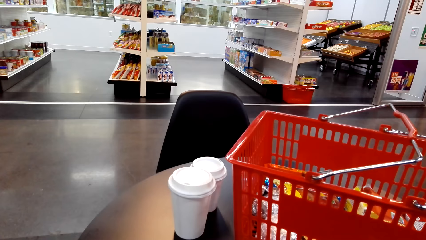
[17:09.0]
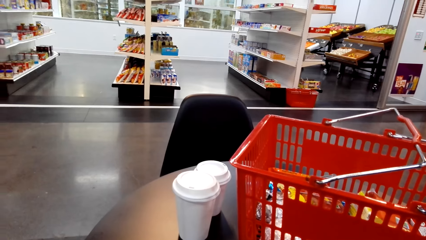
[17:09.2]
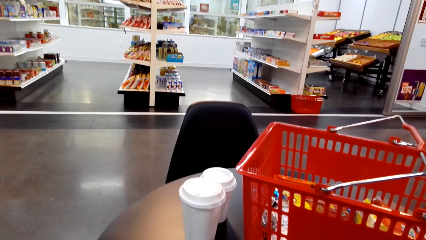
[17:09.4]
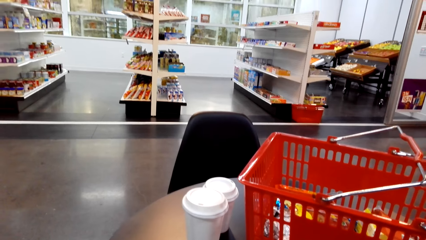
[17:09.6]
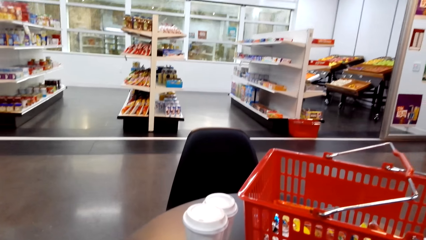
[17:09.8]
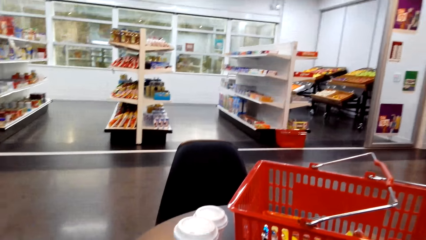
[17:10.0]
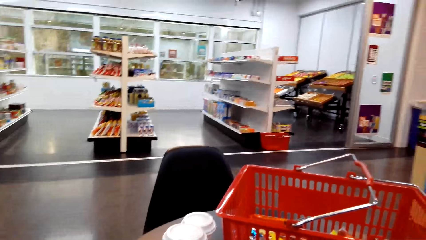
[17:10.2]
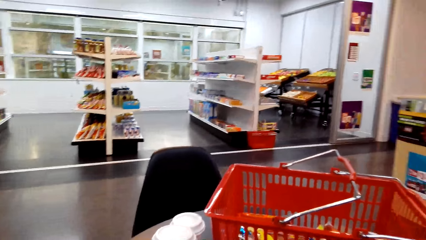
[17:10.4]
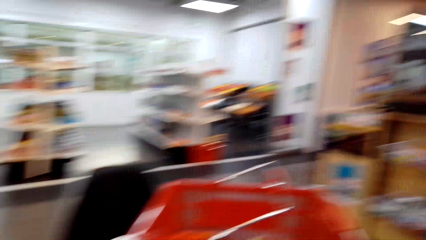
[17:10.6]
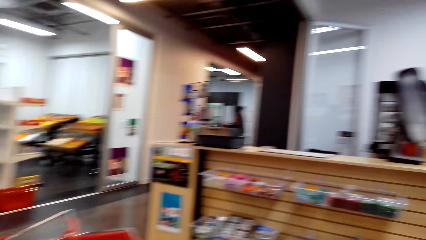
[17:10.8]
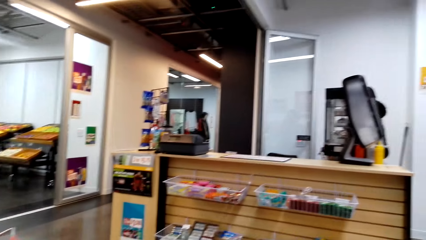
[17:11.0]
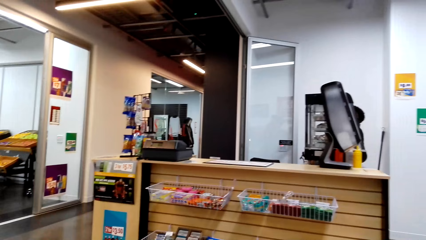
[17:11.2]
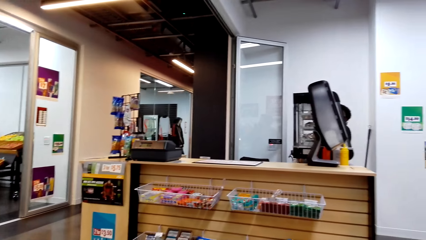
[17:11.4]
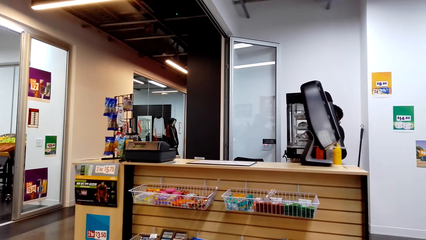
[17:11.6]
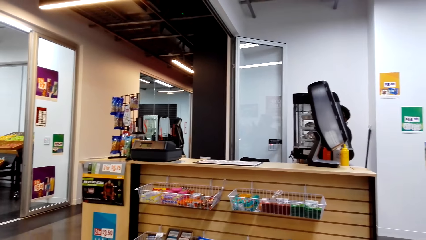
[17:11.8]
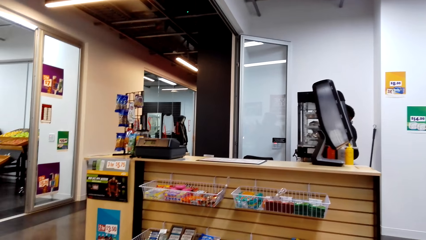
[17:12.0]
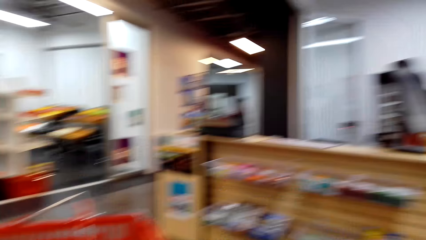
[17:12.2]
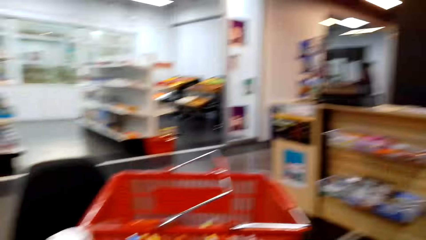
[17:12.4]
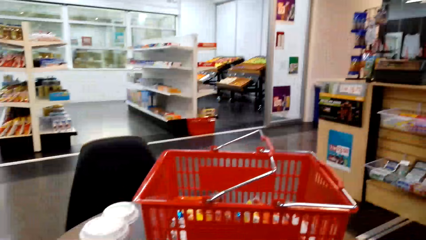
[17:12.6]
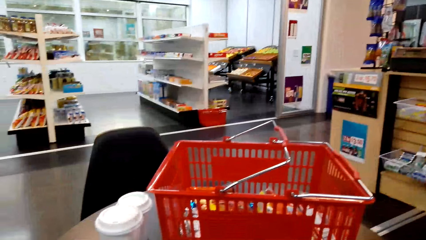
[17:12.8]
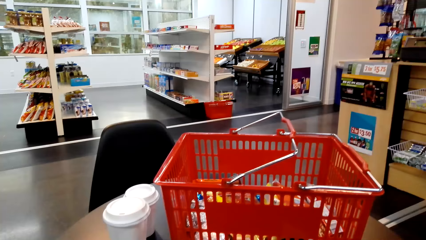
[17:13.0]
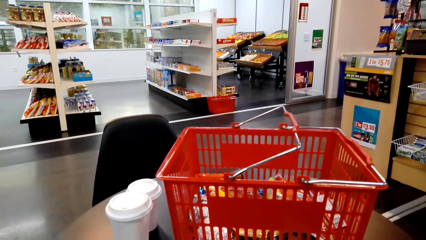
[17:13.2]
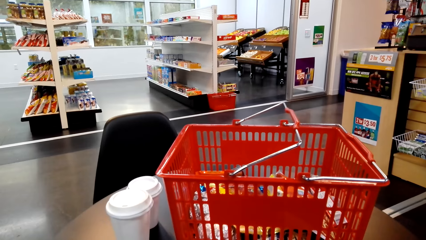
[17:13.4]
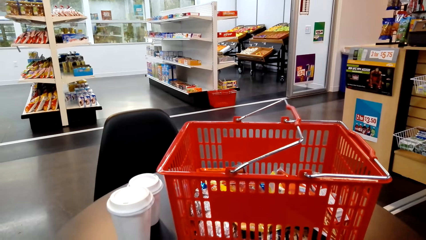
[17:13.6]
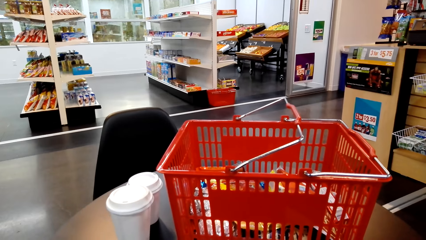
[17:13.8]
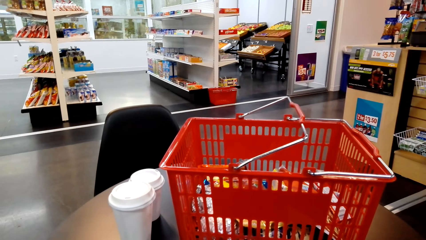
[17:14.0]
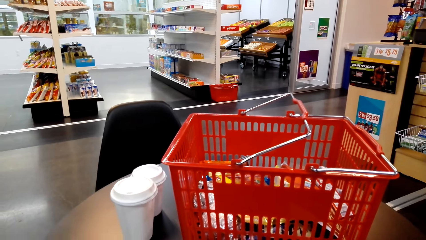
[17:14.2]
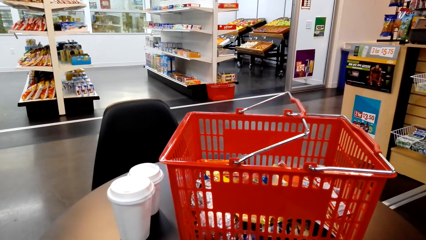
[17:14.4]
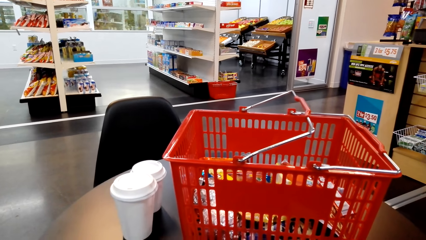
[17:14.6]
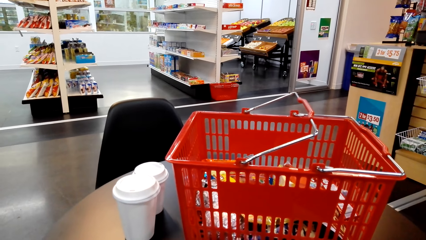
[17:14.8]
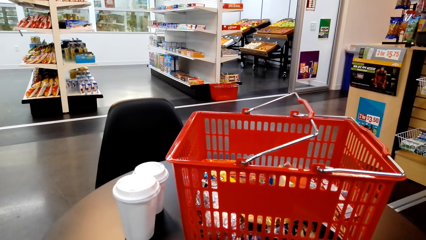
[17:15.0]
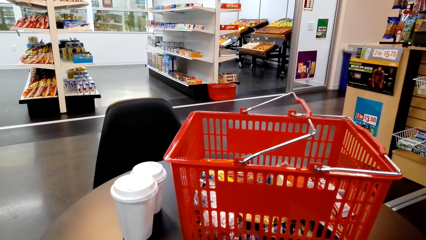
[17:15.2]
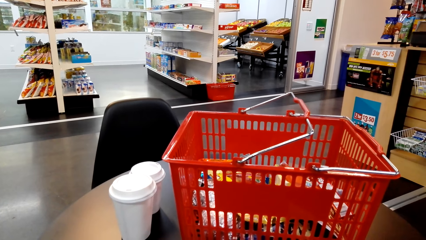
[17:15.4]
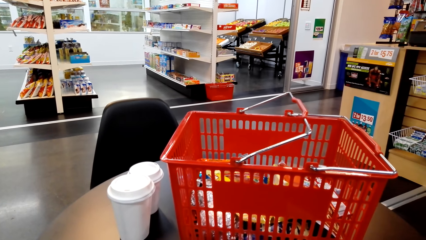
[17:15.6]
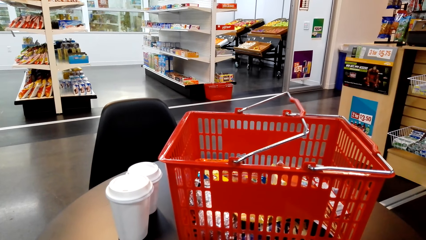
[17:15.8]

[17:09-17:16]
The camera wearer looks around.

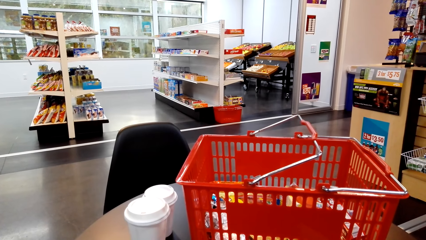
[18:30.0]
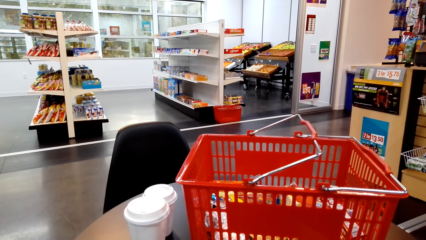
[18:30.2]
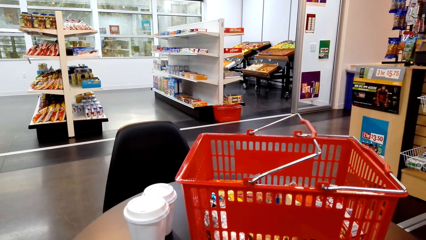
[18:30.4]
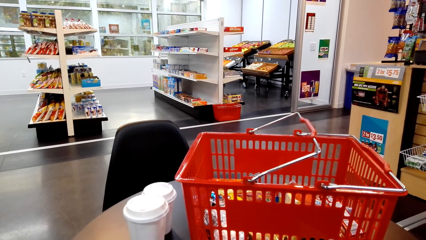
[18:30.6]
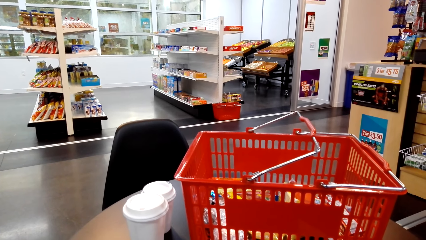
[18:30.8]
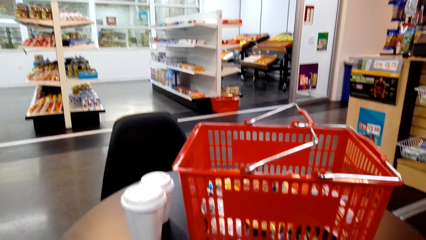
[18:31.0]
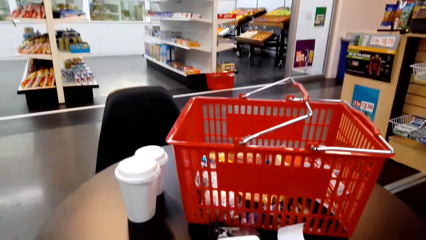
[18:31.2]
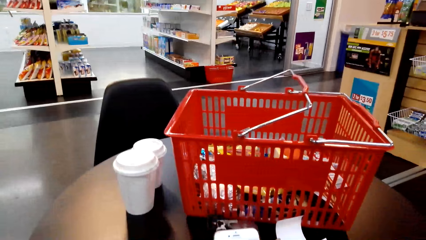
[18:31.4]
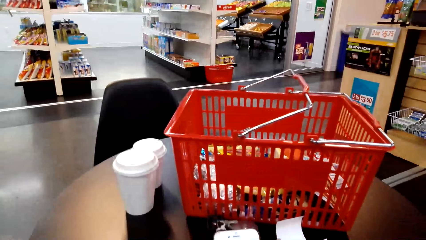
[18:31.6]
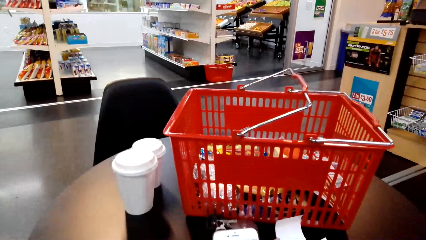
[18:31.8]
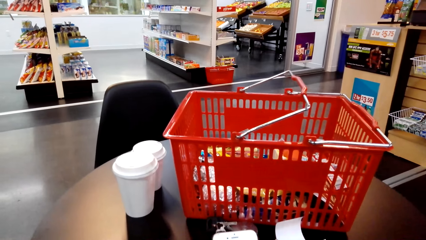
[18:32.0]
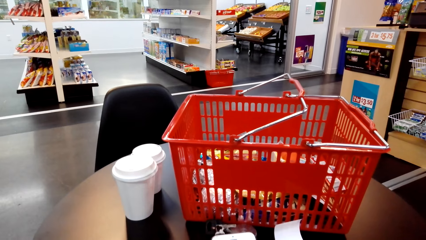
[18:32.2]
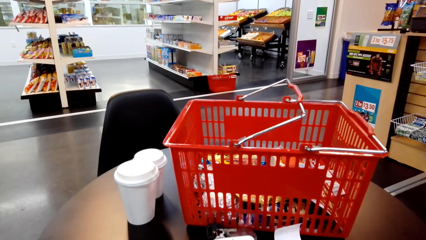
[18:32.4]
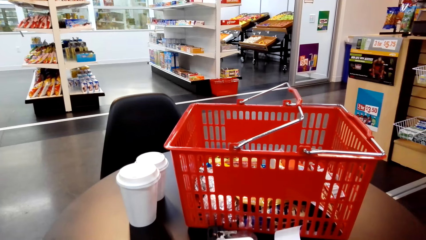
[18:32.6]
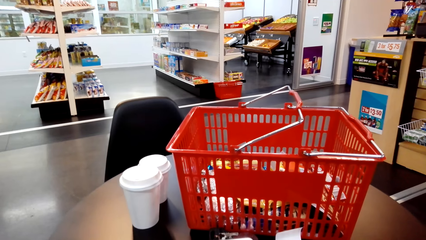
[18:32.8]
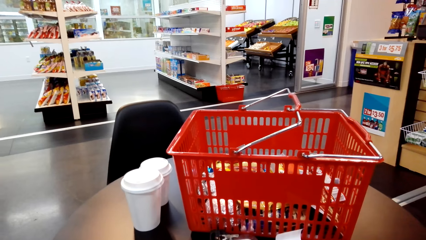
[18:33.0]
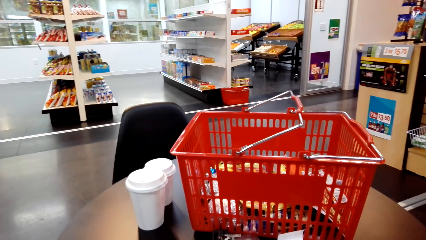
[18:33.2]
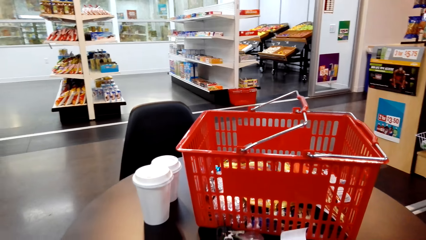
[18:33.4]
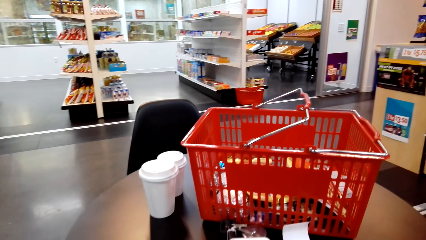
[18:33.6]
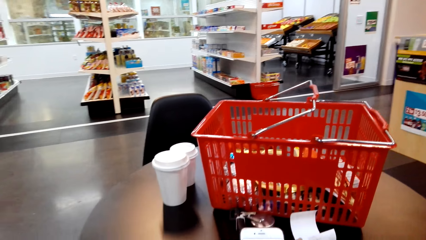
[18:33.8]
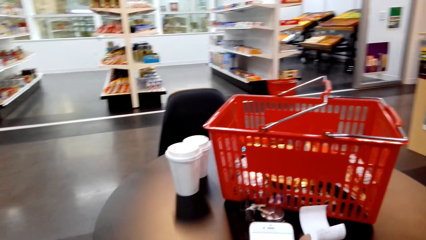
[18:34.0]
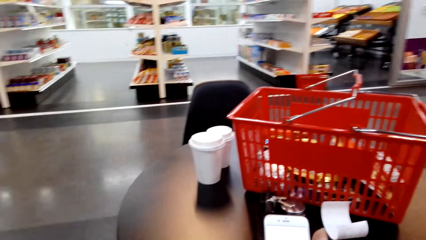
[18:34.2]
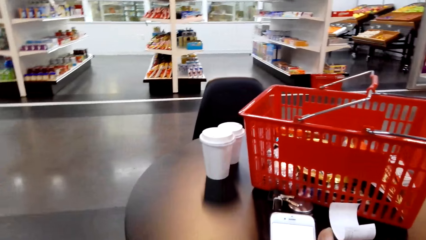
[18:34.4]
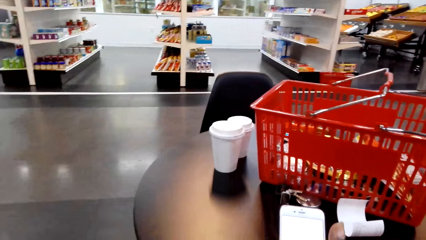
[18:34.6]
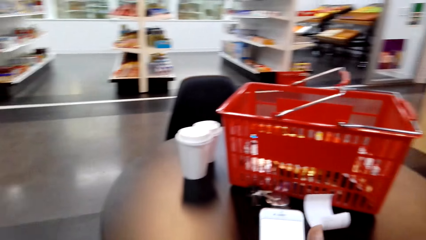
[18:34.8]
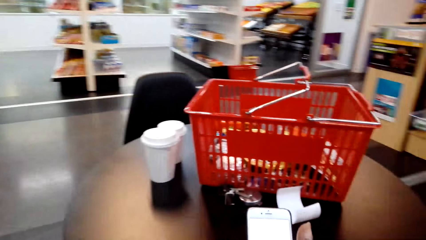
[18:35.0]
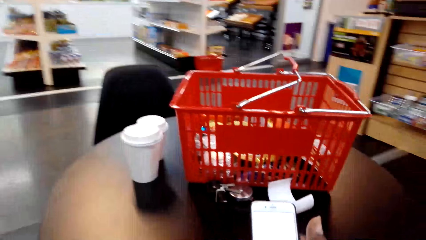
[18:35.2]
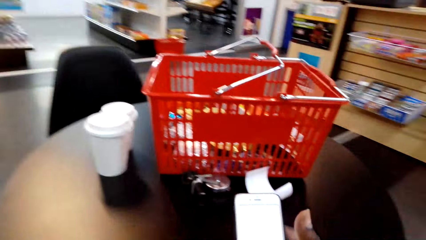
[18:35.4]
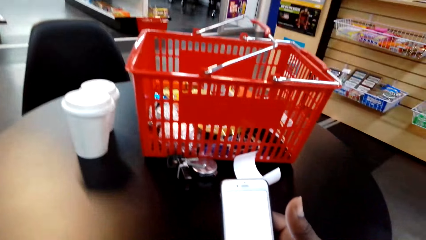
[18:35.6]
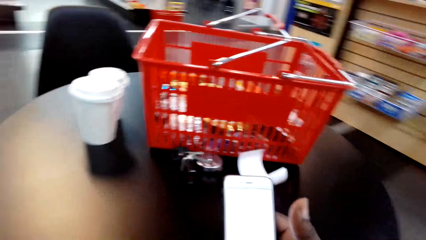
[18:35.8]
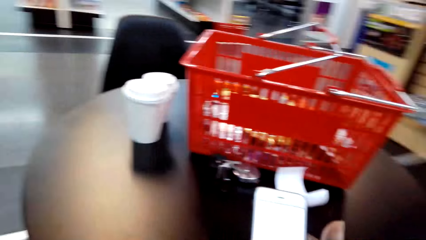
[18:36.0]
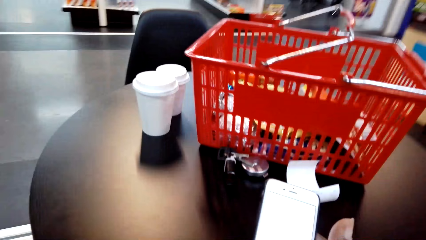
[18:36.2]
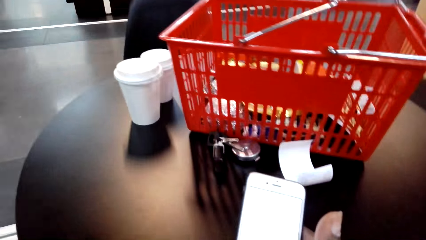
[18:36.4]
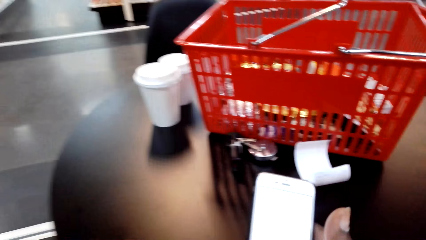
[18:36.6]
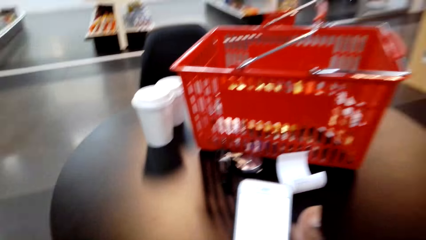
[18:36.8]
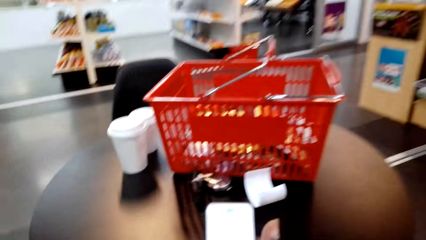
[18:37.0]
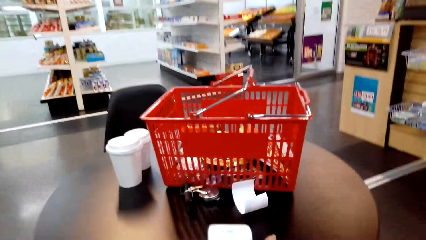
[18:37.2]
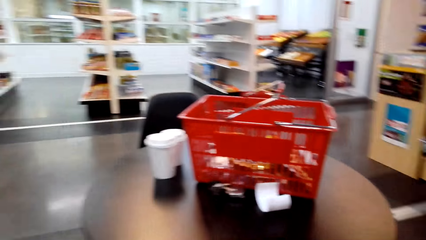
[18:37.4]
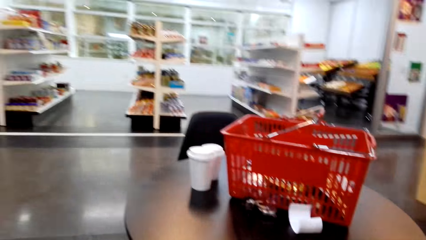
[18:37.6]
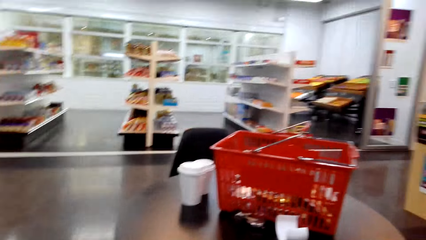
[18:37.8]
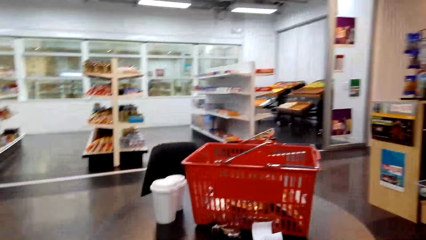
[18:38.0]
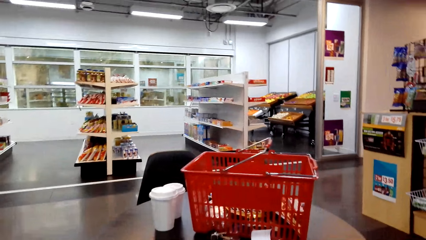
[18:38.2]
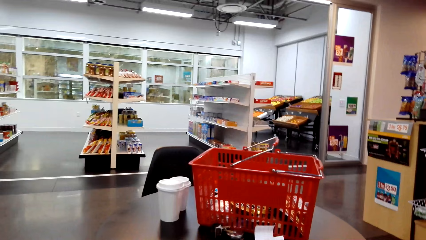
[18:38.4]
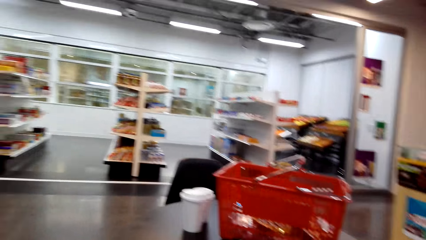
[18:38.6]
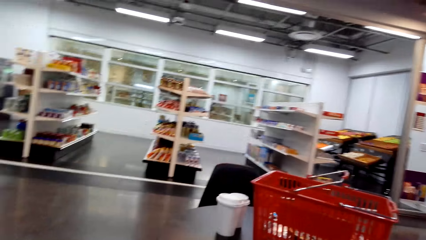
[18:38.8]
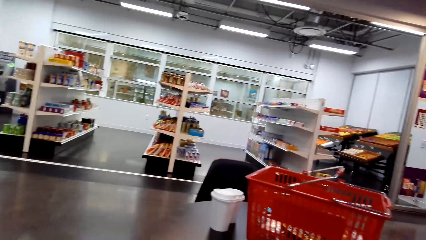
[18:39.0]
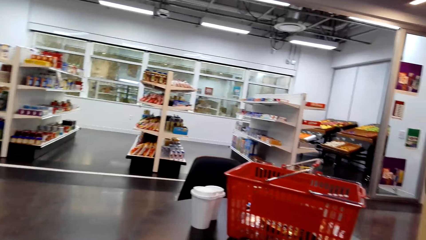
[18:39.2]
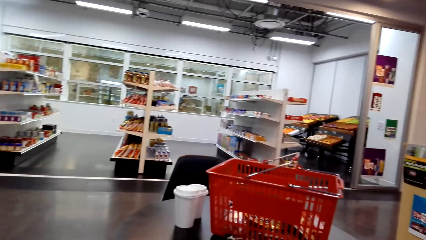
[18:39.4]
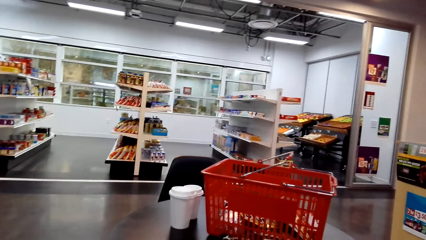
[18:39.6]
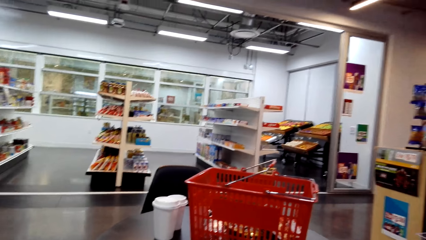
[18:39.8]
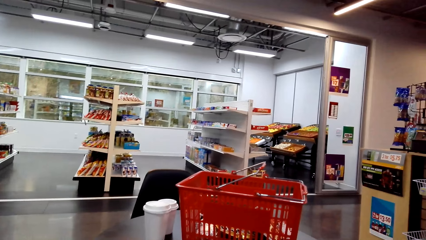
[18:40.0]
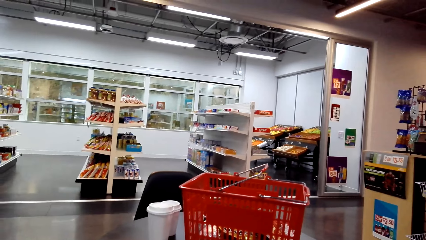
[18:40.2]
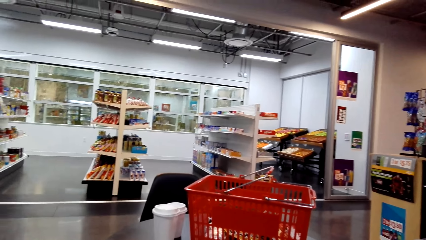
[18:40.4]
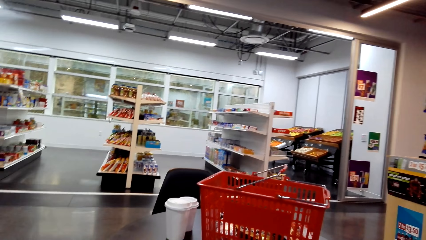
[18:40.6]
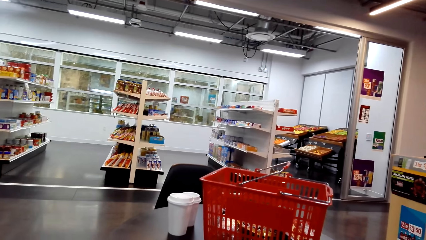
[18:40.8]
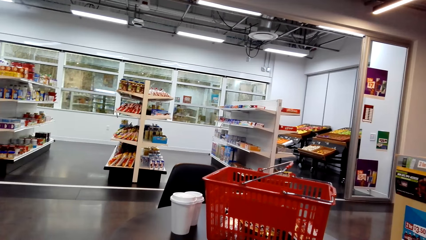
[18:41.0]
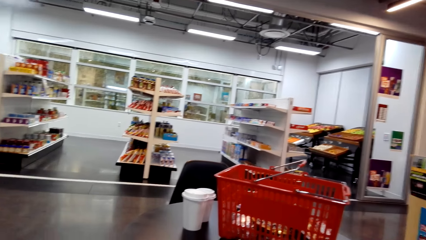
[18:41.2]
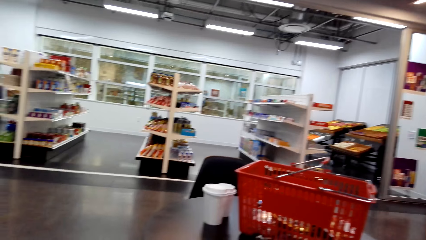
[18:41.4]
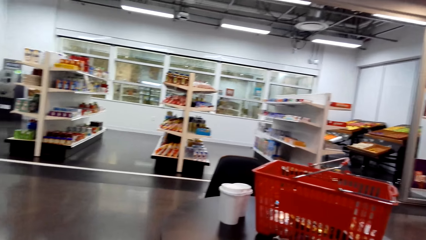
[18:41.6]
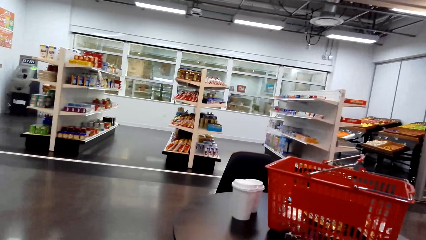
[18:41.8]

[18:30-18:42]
The camera wearer operates the phone. They look around. They stare at the phone. They look around.
